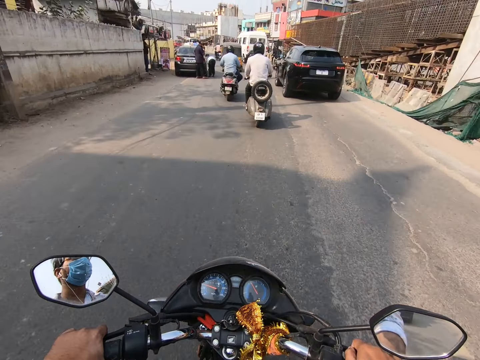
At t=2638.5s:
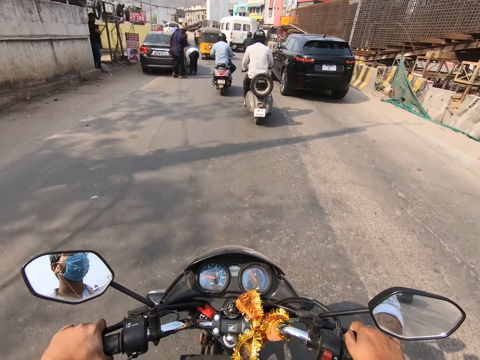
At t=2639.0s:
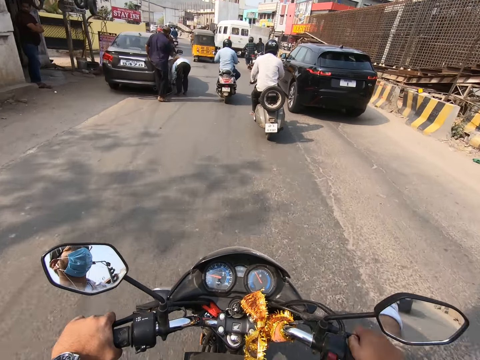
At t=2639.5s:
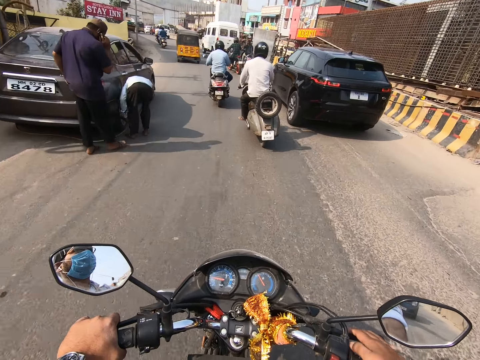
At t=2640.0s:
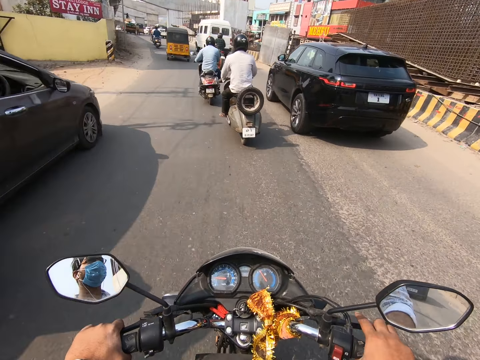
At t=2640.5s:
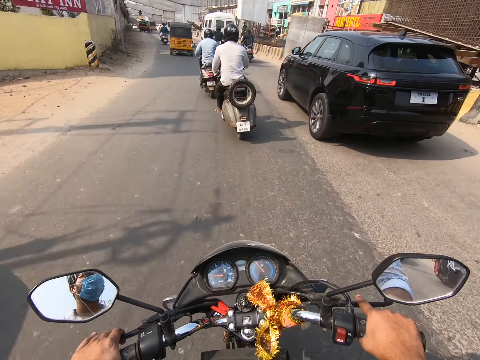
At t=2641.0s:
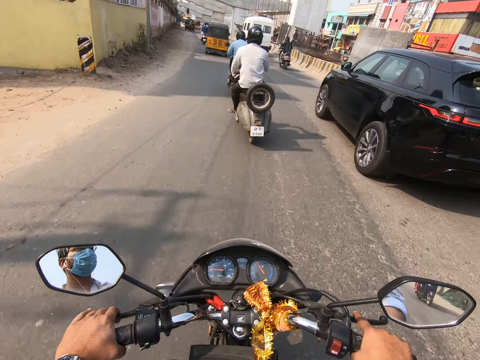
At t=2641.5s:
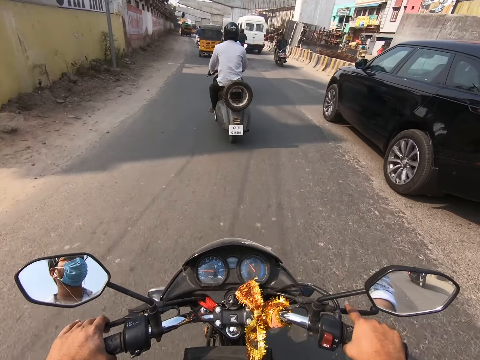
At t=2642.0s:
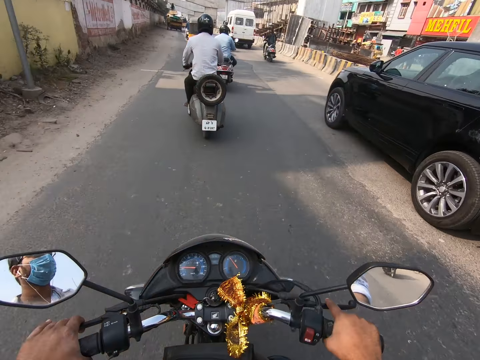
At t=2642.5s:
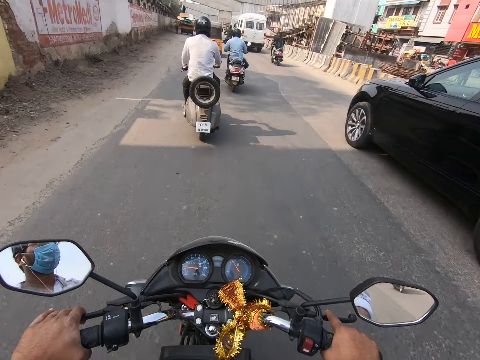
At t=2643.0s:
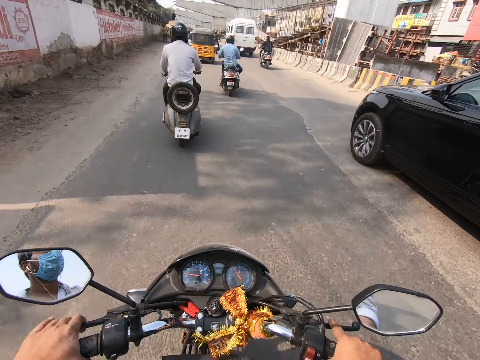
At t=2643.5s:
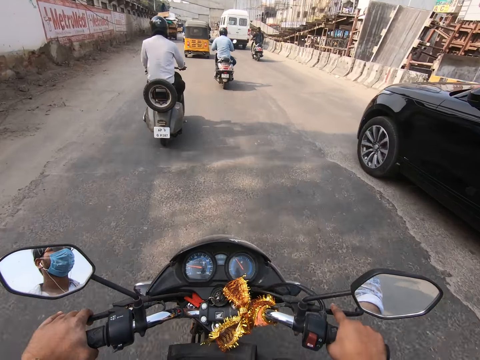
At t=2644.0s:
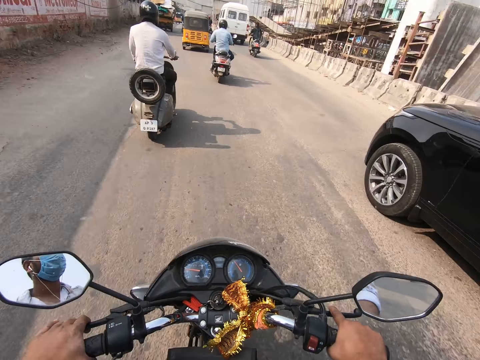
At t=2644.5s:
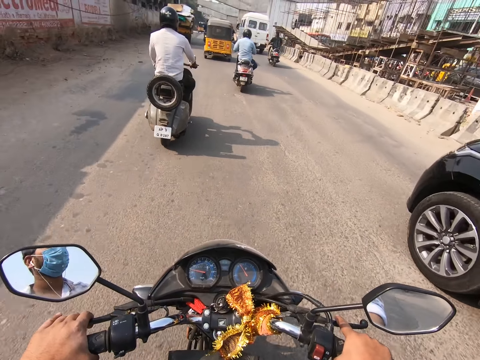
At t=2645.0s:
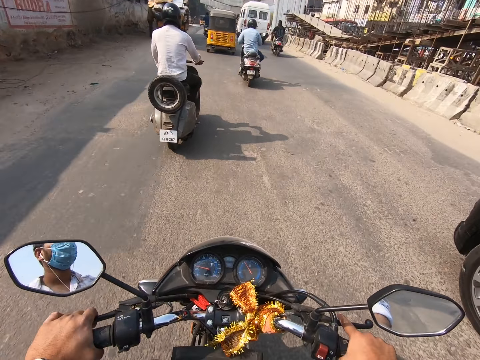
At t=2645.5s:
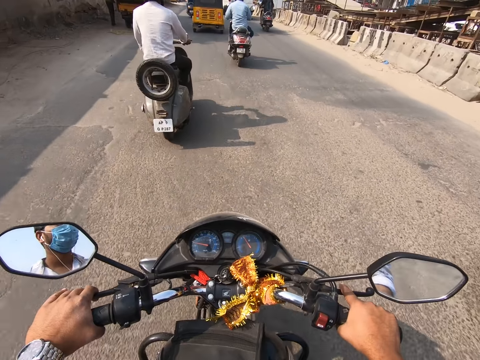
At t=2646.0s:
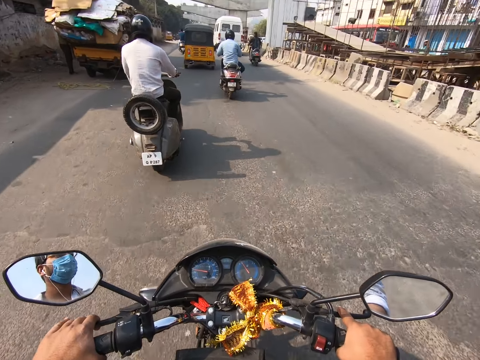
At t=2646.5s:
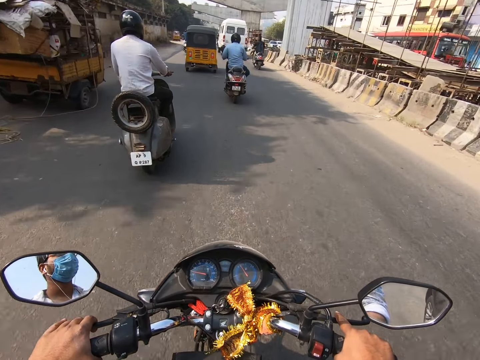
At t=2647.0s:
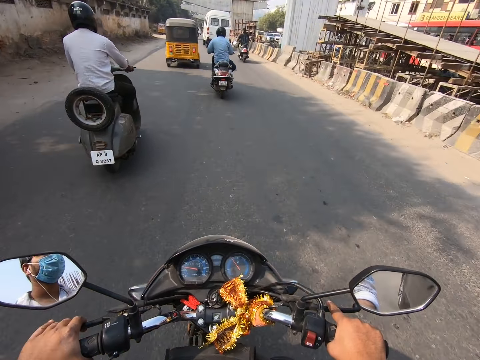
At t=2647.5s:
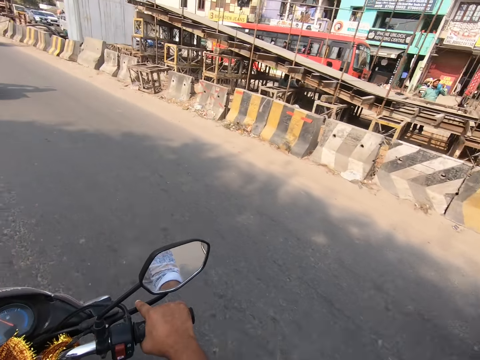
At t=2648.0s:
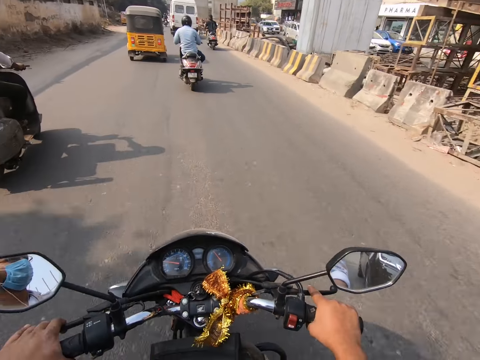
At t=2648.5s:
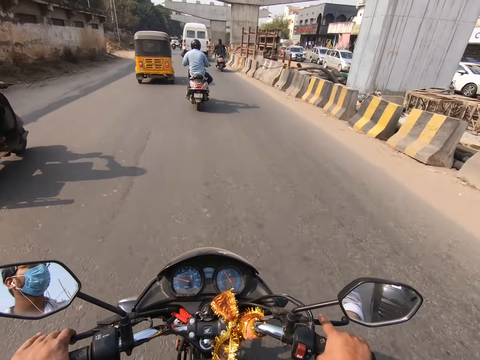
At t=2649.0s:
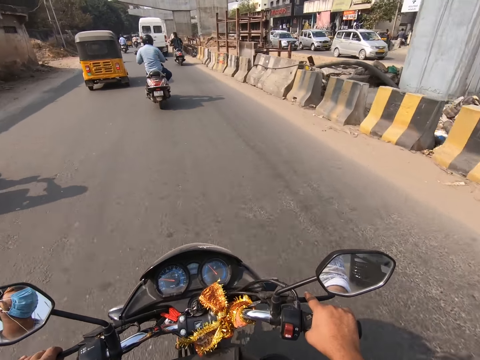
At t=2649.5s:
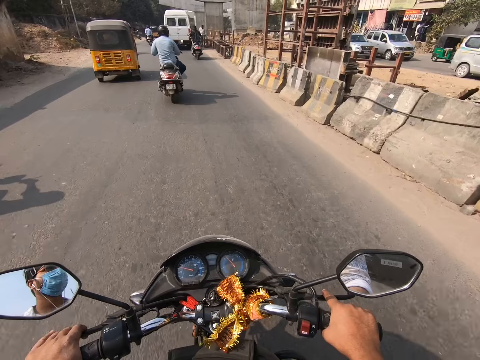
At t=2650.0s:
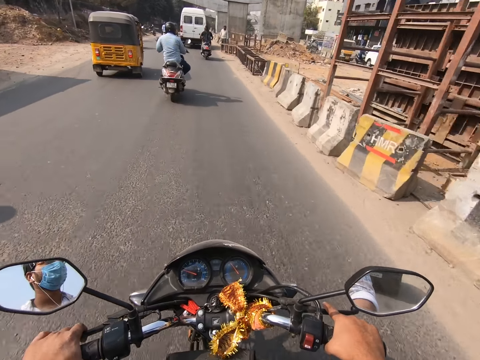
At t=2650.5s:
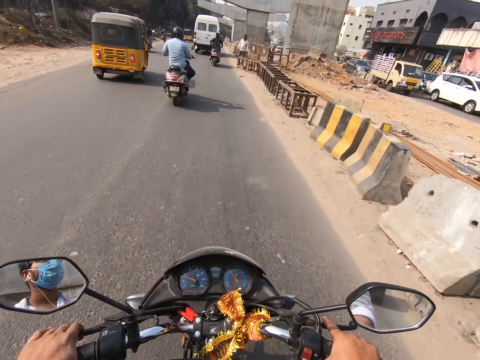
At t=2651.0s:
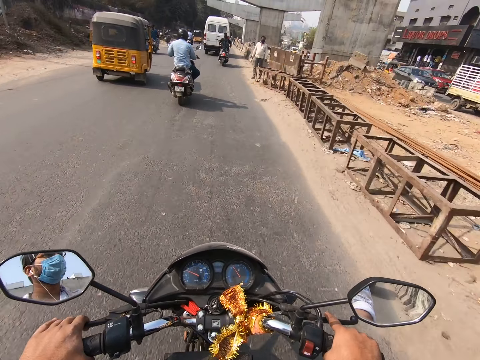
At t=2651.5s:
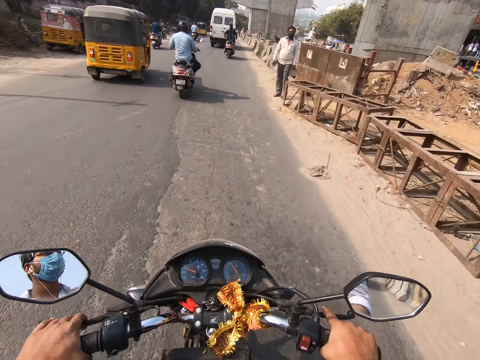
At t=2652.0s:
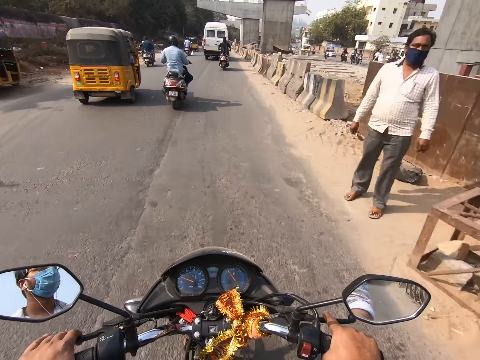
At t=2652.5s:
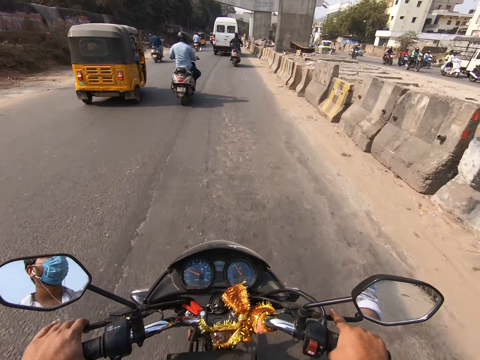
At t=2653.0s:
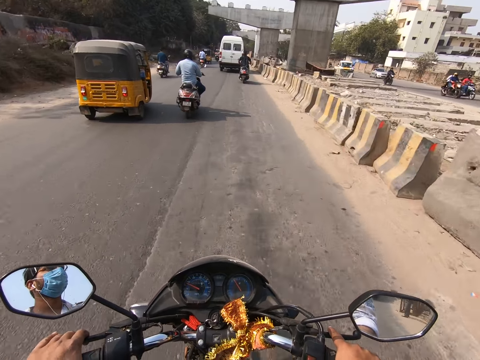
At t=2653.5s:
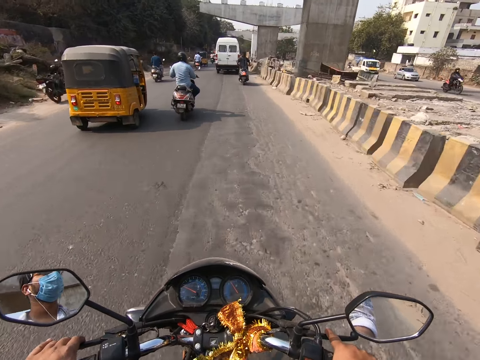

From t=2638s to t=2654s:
The camera wearer rides past a black car. They look around the road. They drive a motorbike on the road.

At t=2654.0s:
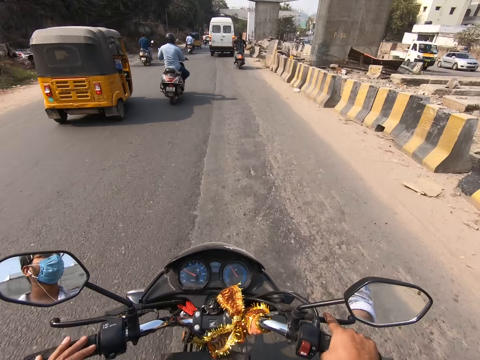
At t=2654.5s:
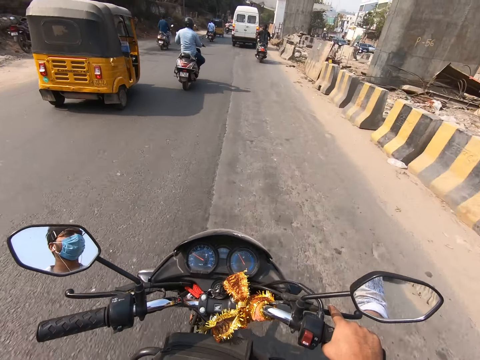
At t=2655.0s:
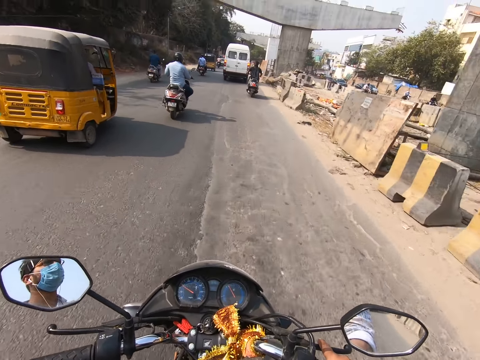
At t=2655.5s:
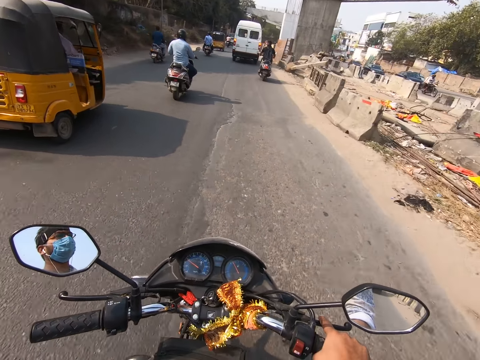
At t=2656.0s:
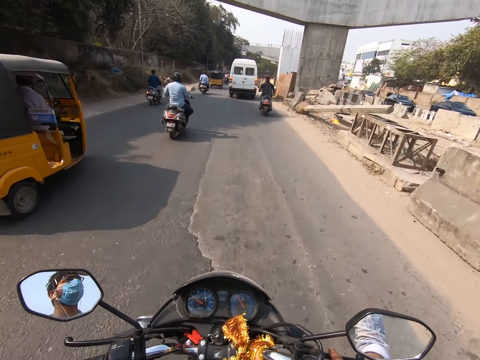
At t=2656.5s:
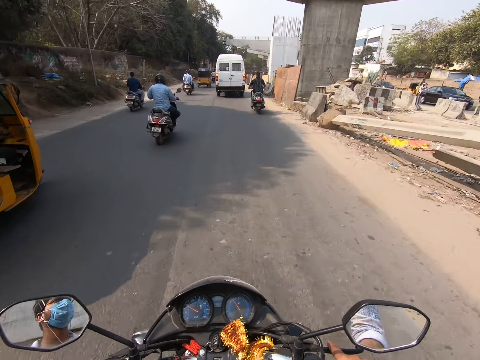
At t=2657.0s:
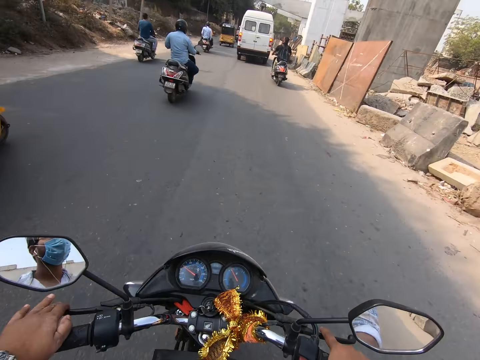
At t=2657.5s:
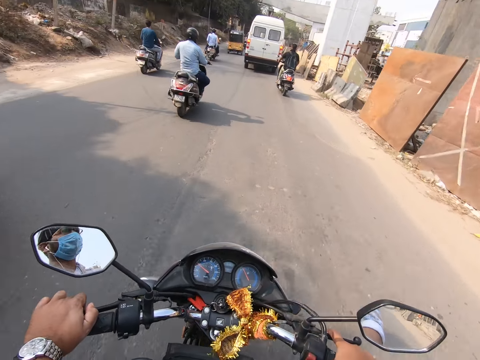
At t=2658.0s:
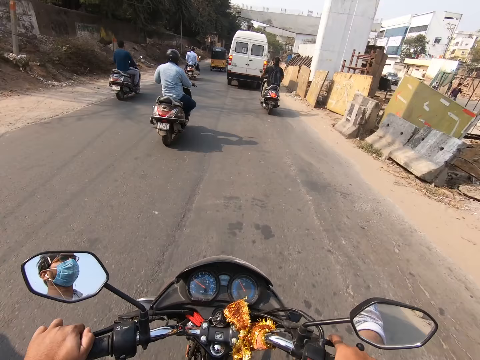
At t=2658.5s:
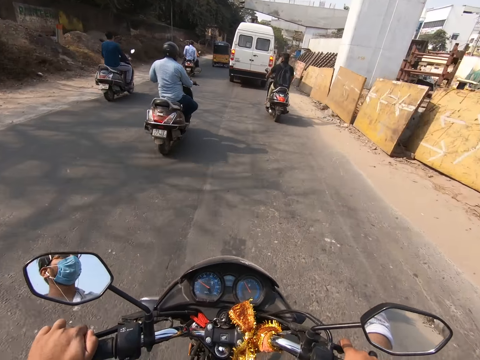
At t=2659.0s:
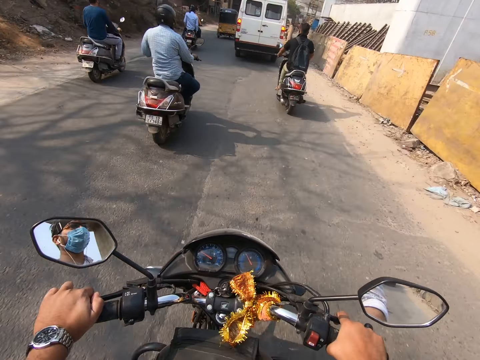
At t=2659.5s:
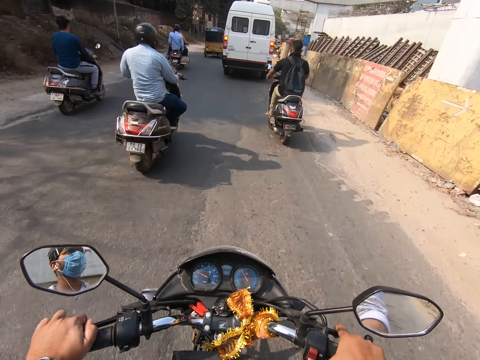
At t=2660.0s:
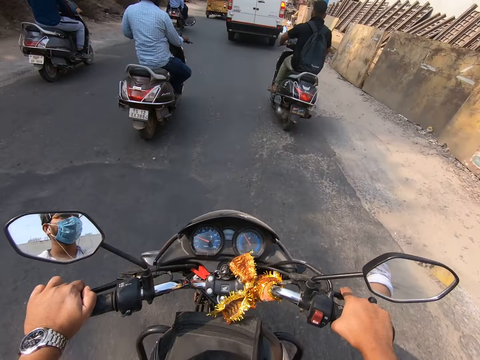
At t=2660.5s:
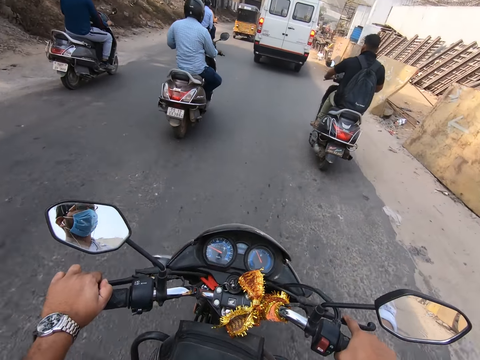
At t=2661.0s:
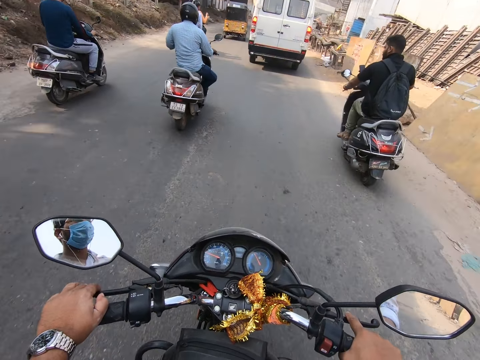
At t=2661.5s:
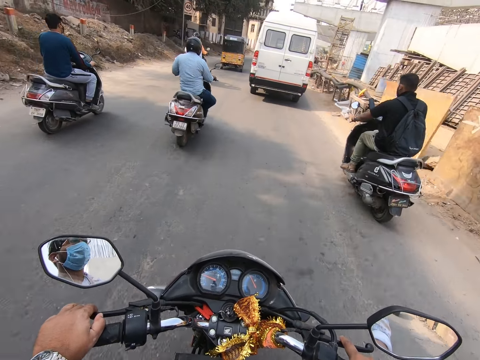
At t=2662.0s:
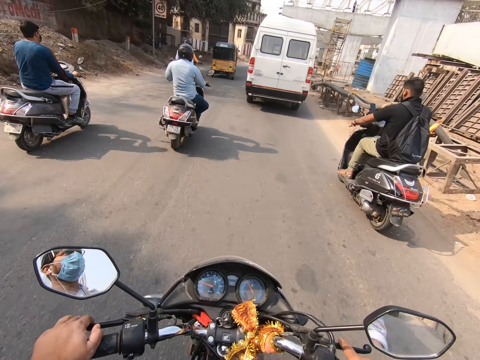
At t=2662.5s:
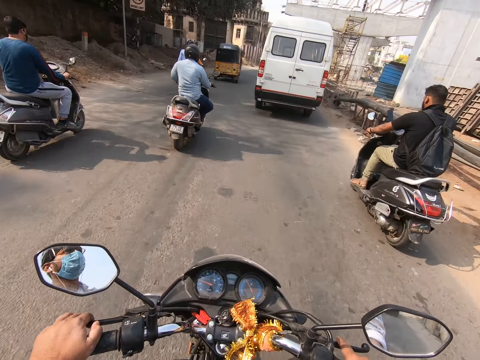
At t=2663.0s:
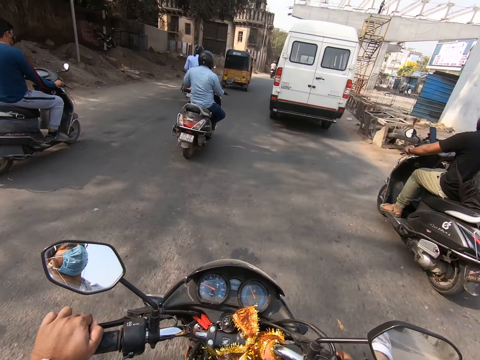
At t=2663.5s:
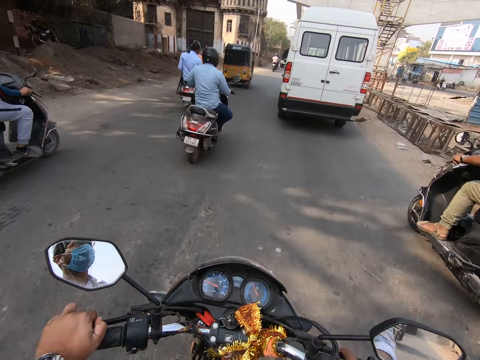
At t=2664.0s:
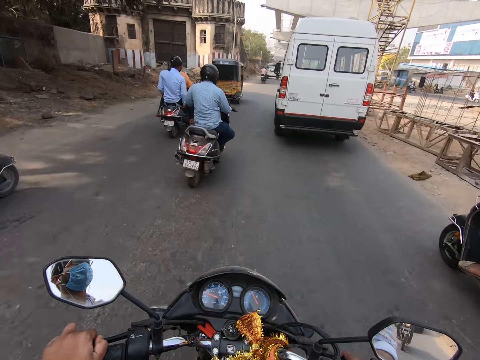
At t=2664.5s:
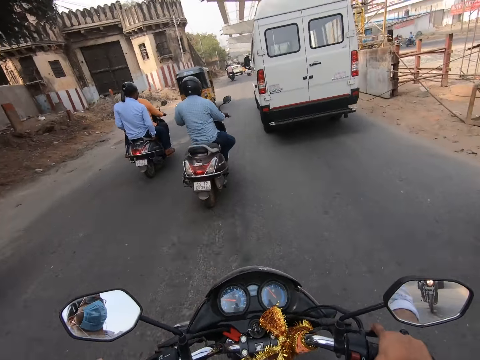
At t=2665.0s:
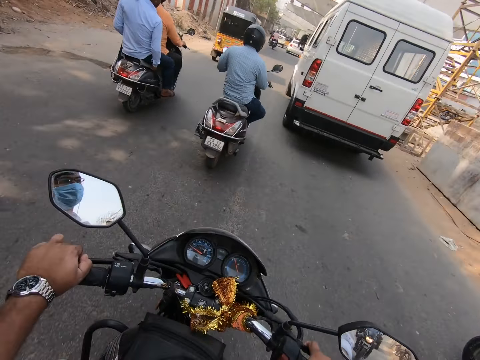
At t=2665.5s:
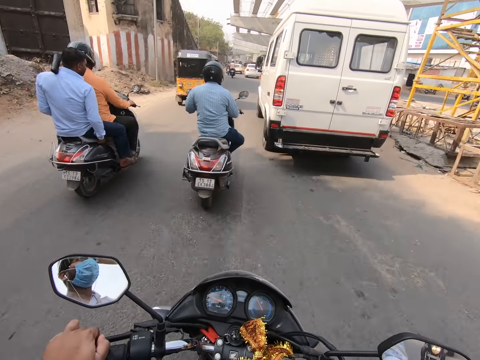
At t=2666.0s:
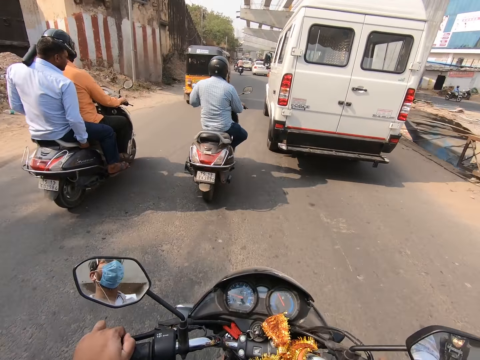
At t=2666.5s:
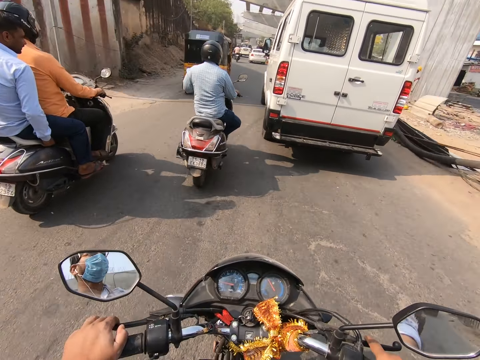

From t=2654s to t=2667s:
The camera wearer rides past a motorcycle.
